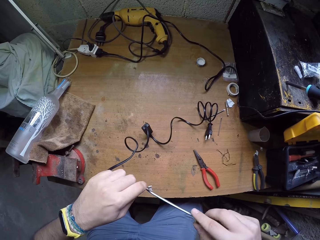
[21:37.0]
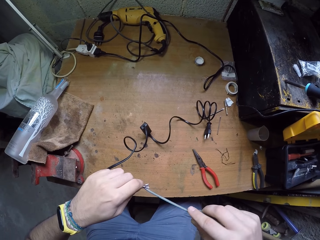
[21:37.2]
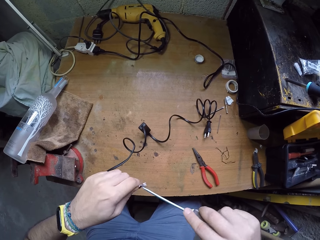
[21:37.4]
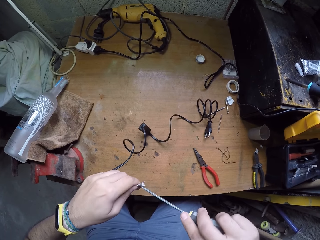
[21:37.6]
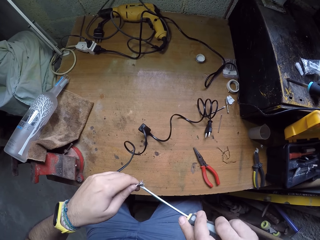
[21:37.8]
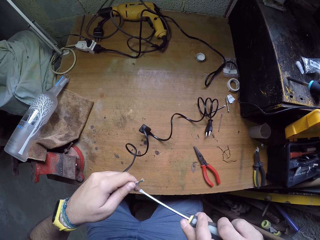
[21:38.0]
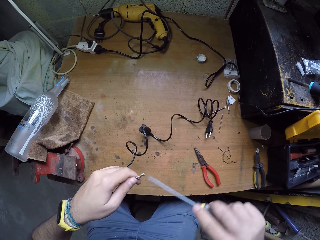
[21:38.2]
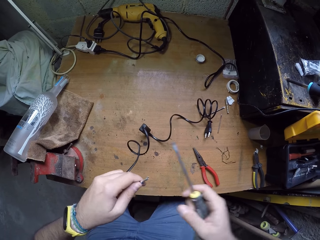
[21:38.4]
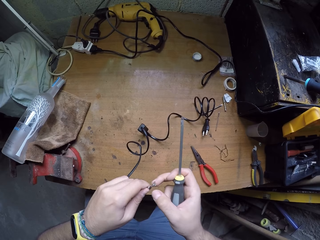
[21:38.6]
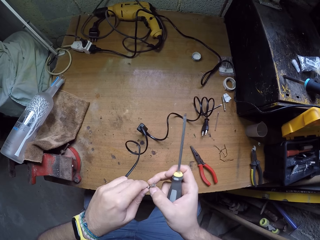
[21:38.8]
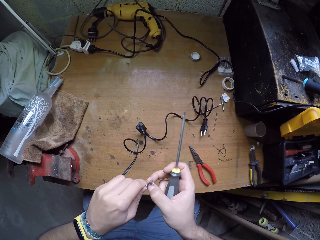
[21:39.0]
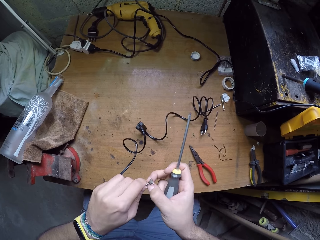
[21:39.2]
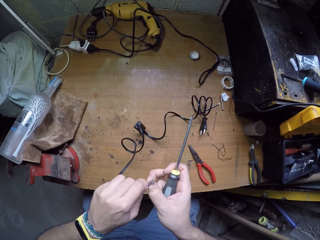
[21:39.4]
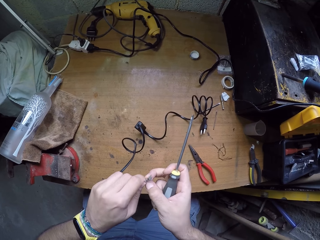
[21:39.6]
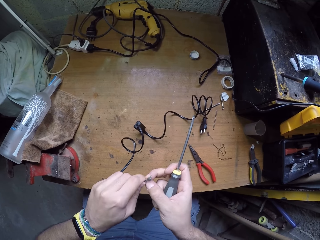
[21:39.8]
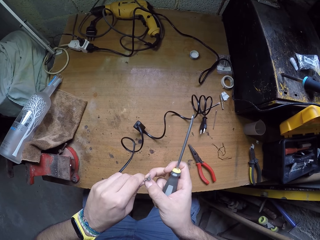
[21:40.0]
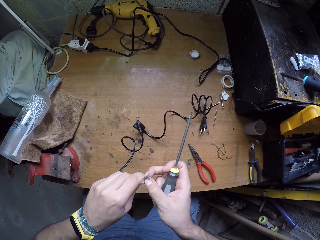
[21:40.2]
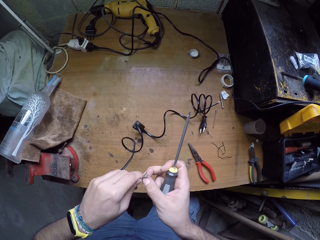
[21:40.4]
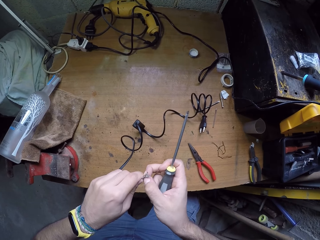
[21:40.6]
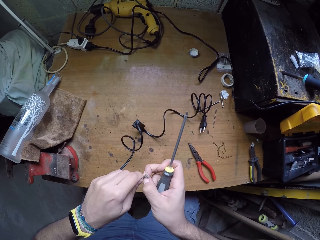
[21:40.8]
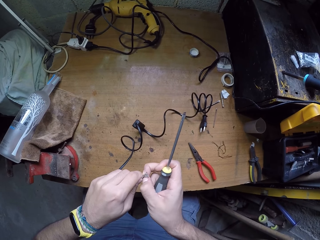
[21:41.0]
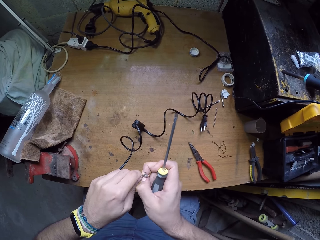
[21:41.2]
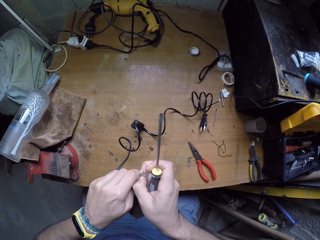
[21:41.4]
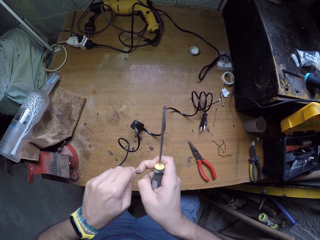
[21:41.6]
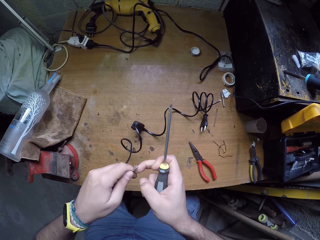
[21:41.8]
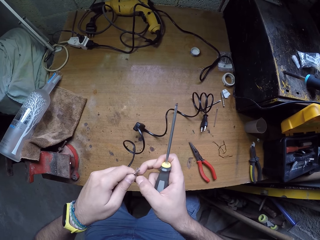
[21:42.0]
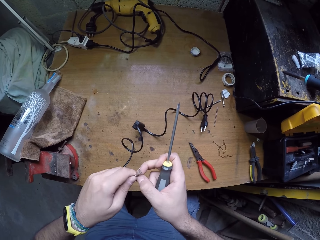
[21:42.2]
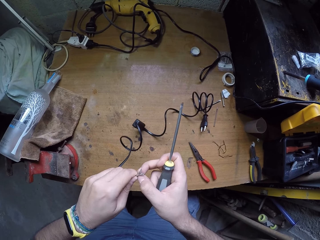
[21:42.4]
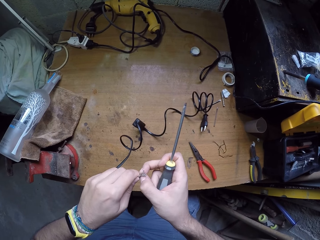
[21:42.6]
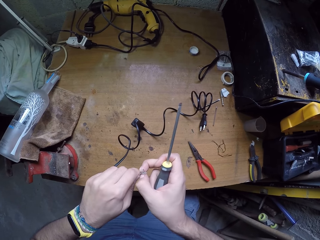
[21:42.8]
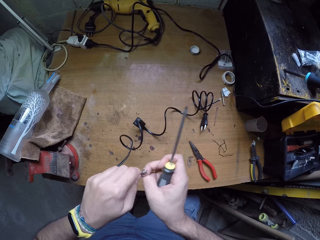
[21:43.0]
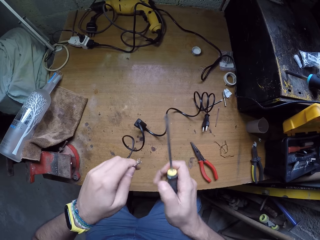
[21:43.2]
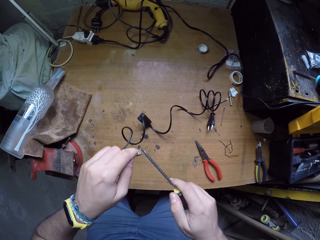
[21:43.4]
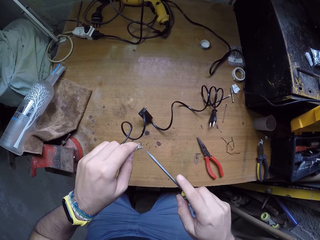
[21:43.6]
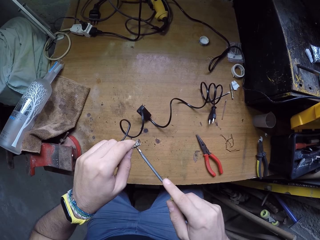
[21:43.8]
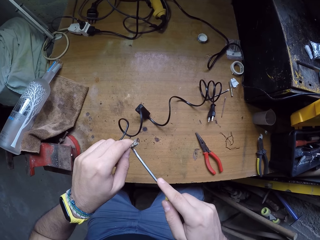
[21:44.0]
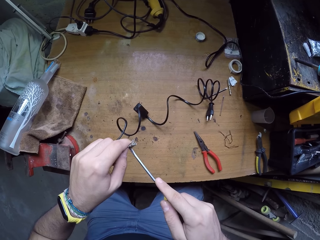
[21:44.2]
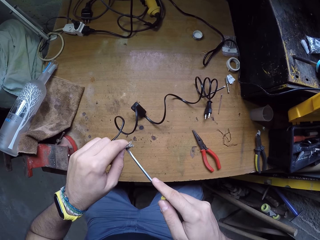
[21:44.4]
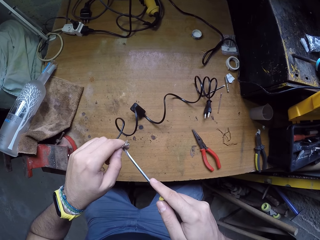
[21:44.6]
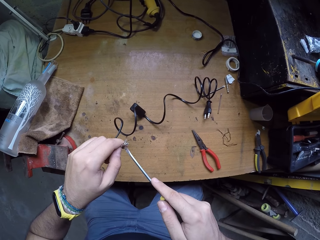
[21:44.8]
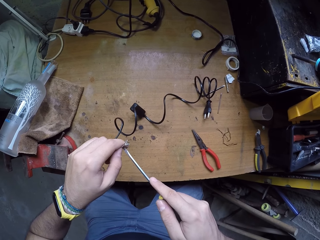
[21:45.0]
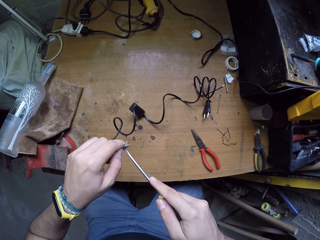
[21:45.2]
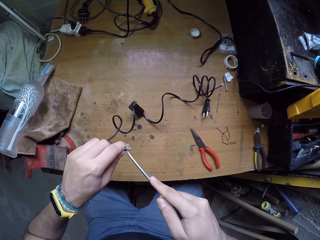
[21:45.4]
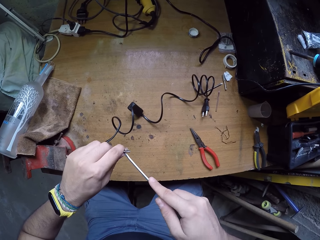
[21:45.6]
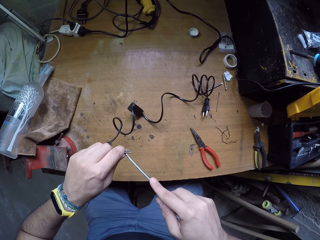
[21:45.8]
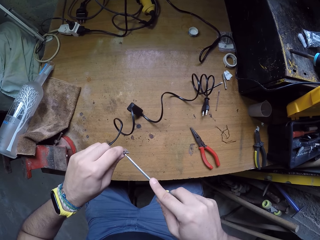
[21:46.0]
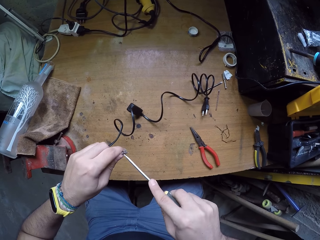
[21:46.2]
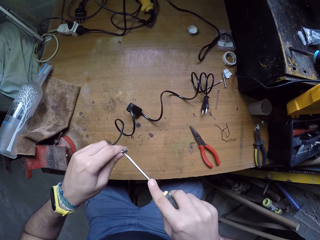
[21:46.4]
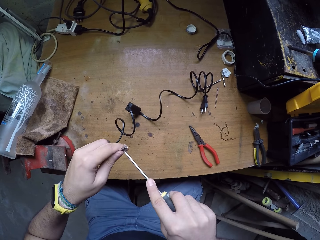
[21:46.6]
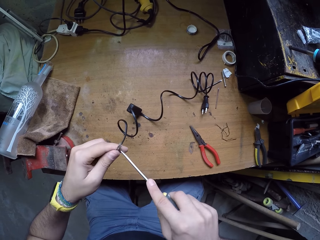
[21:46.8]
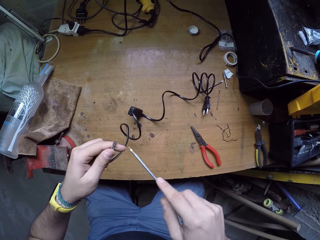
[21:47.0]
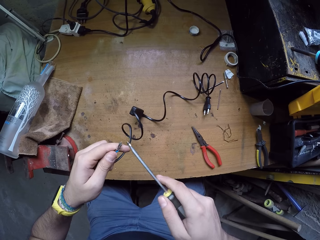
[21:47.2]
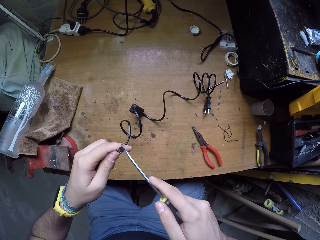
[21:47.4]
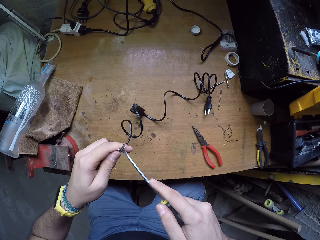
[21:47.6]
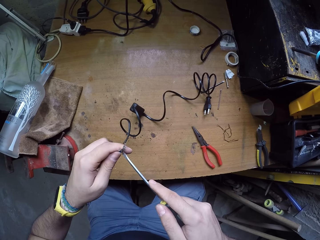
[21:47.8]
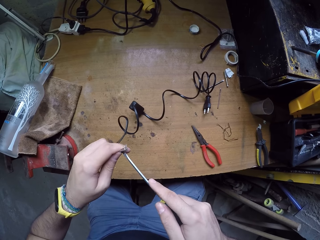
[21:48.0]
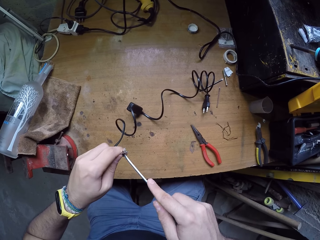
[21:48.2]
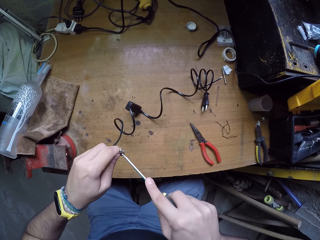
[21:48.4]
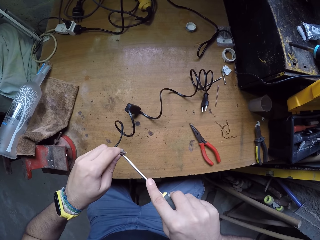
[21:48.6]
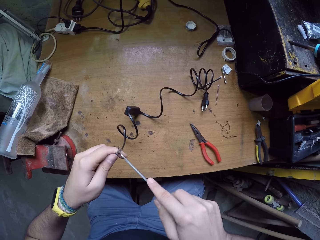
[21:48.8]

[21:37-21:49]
The camera wearer adjusts the connector by hand. They adjust the connector with a screwdriver.

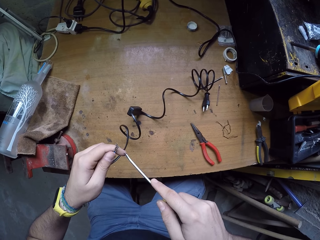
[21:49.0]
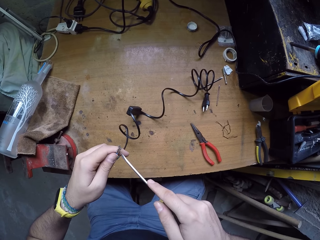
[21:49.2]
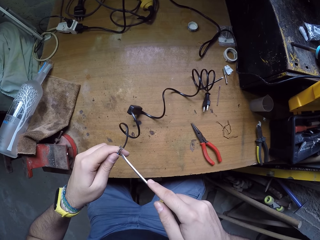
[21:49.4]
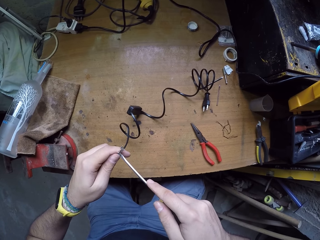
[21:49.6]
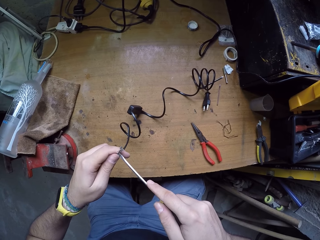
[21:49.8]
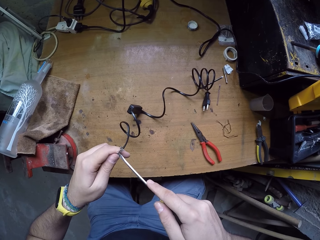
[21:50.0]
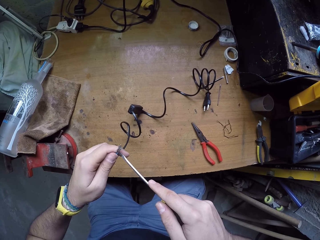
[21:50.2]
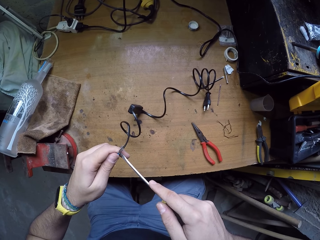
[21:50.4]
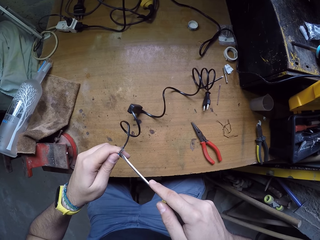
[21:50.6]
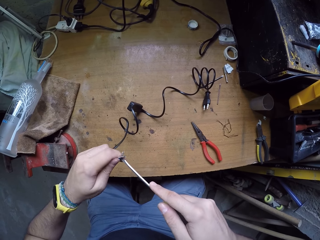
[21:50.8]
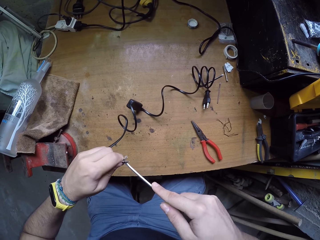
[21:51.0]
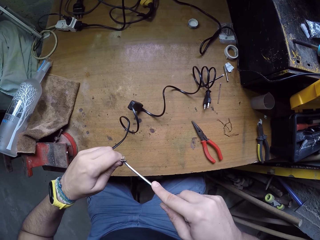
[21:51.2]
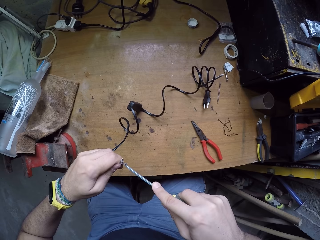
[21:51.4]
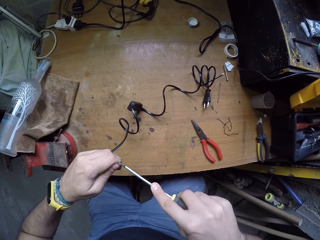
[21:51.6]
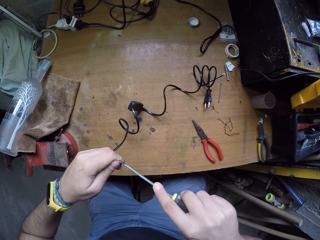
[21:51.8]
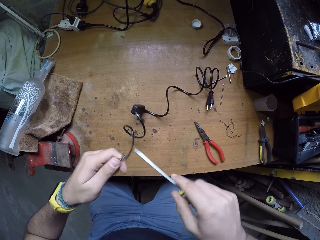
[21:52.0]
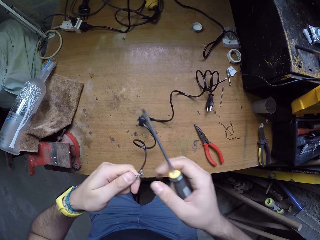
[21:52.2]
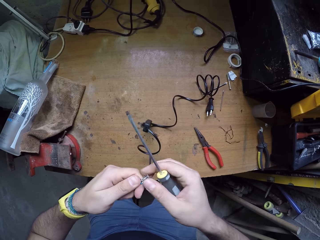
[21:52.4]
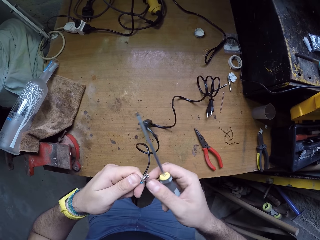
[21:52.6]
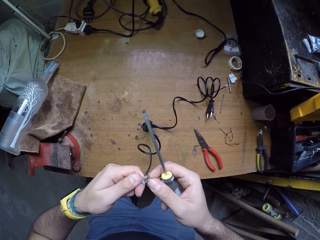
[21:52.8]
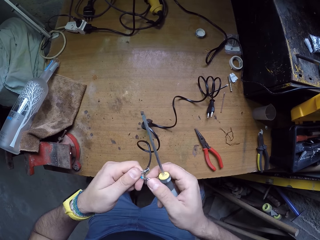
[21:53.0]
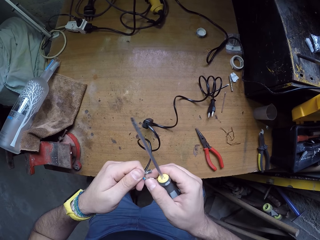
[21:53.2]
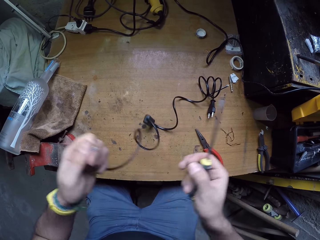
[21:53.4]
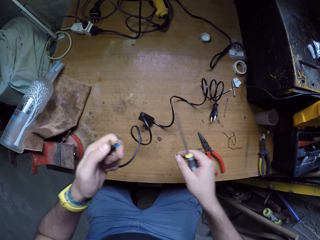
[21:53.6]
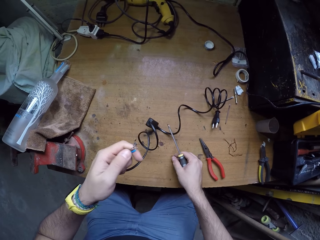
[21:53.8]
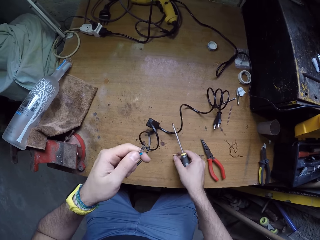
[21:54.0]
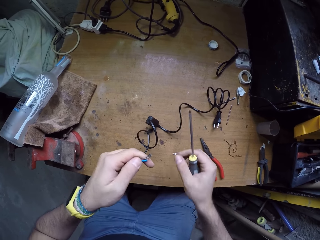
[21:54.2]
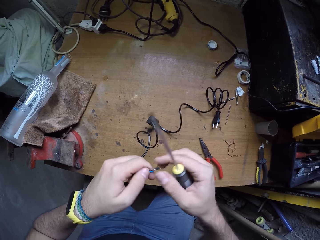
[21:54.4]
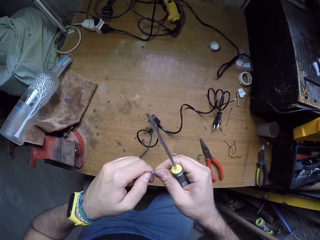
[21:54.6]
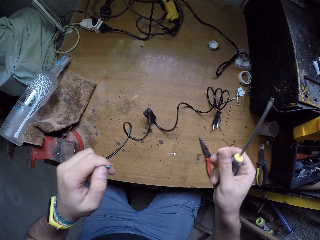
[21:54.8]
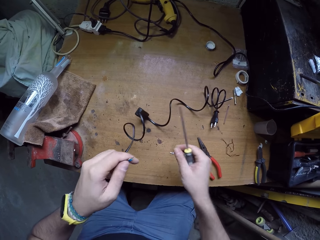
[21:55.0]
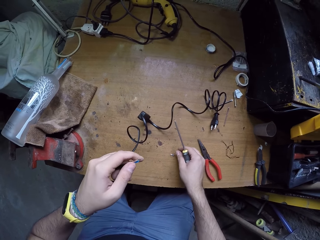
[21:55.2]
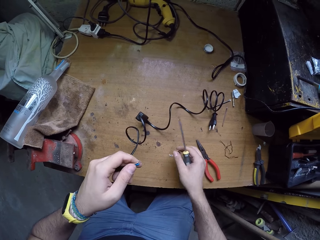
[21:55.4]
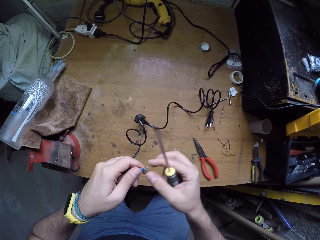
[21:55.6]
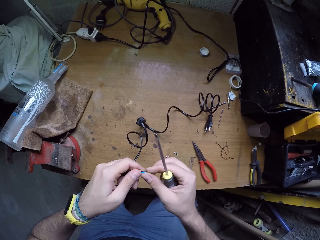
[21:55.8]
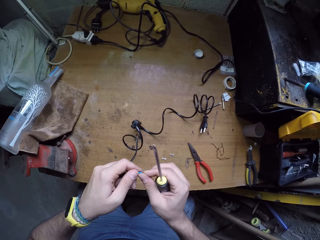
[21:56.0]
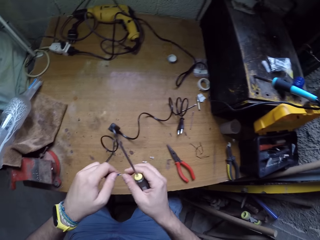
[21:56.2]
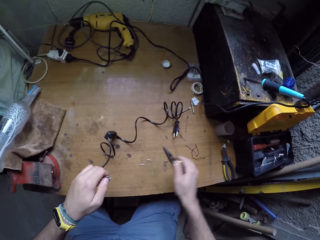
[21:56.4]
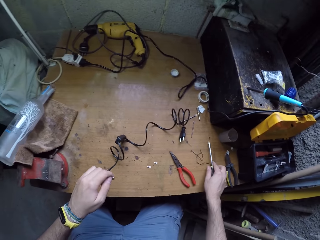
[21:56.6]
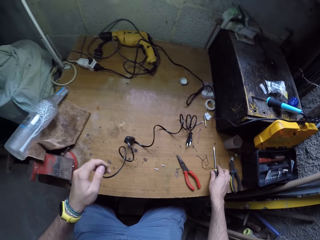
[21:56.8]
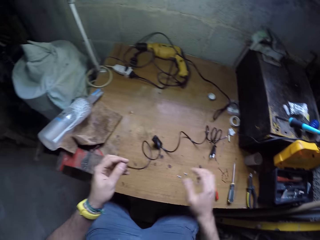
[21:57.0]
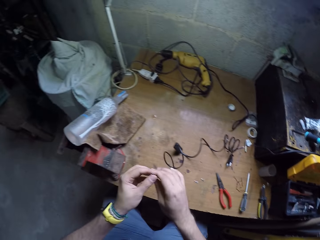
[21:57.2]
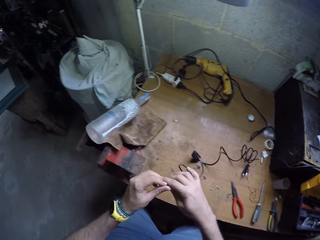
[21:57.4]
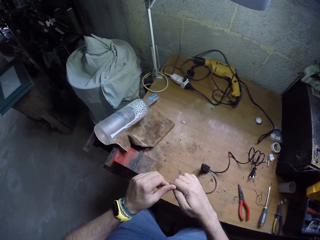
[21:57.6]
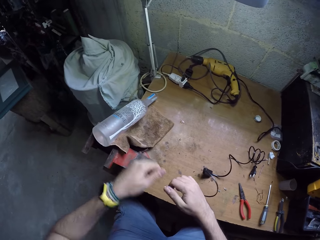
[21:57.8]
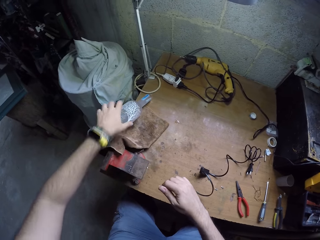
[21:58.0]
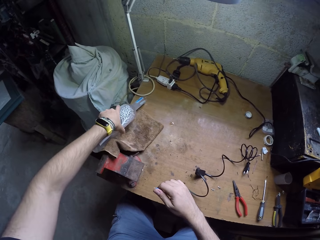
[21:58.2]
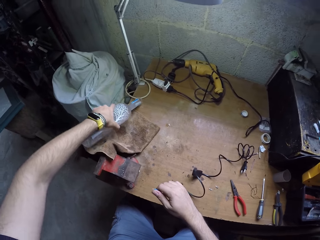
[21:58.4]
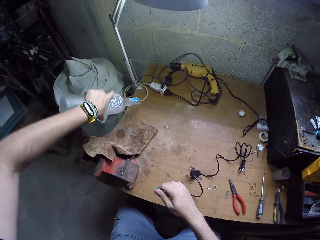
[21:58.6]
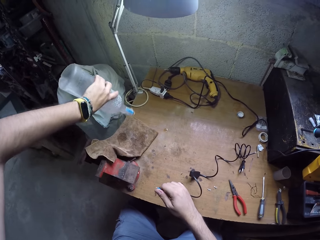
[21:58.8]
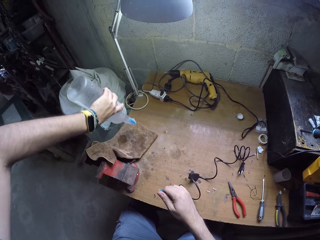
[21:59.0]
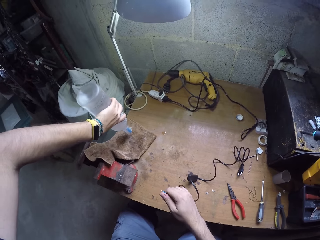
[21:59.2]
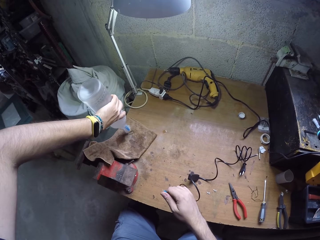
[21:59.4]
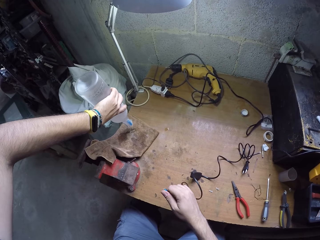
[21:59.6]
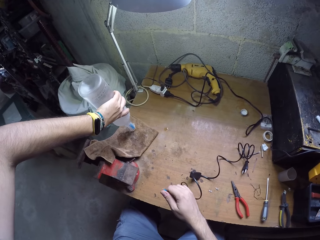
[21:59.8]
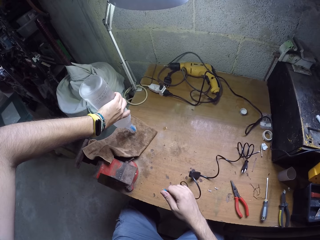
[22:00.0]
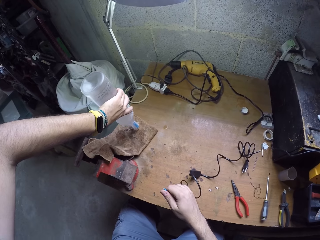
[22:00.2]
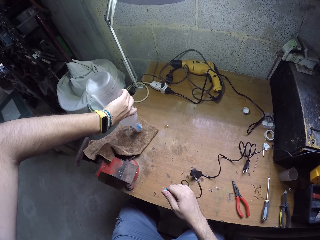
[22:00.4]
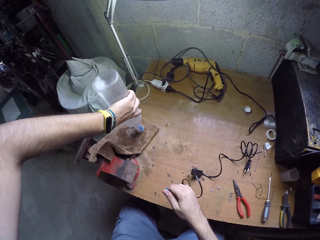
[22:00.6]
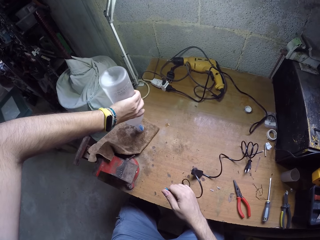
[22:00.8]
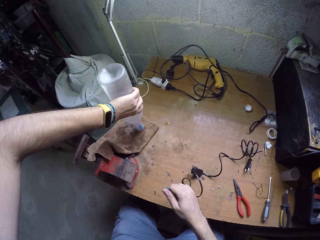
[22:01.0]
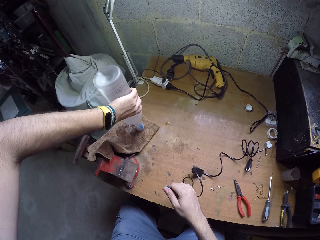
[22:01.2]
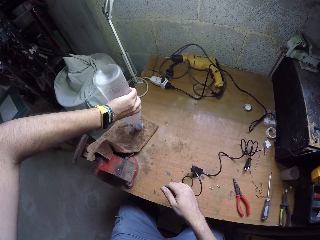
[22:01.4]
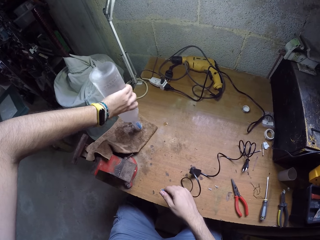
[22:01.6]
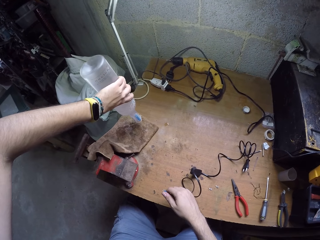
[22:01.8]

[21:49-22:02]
The camera wearer removes the wire-tip from the wire with his right hand. He drops the wire-tip on the table with his right hand. He removes the wire-tip from the wire with his right hand. He drops the wire-tip on the table with his right hand. He bends a tip of the wire with his right hand. He drops the screwdriver on the table from his right hand. He adjusts the wire on the hand. He picks up the bottle on the table with his left hand. He turns the bottle upside down. He hits the tip of the bottle on the rag with his left hand. He holds the bottle.
